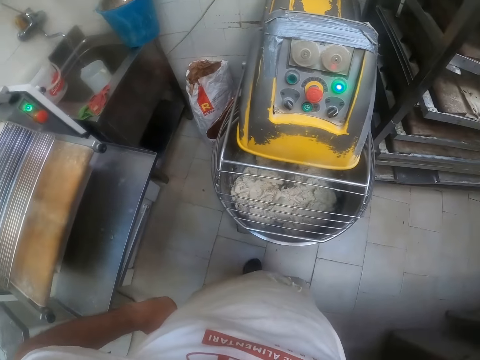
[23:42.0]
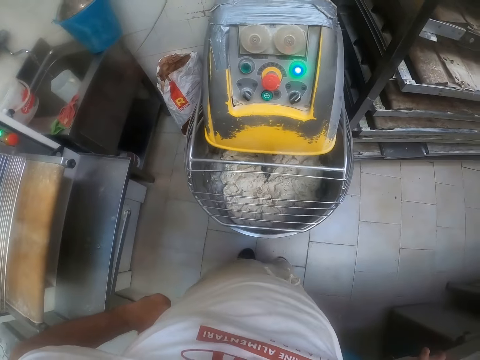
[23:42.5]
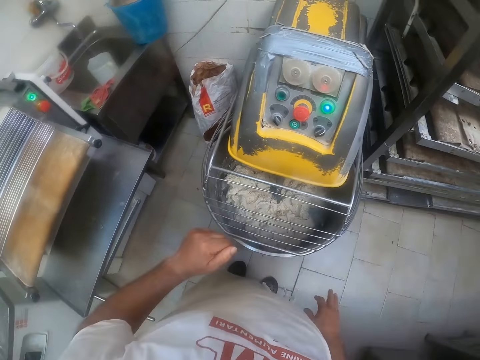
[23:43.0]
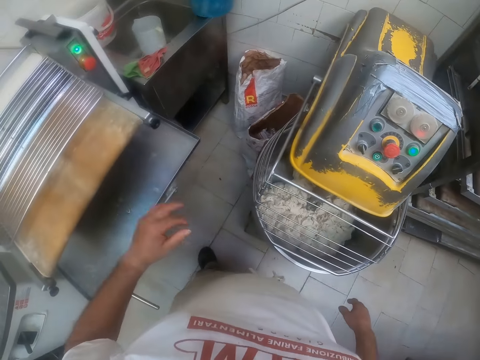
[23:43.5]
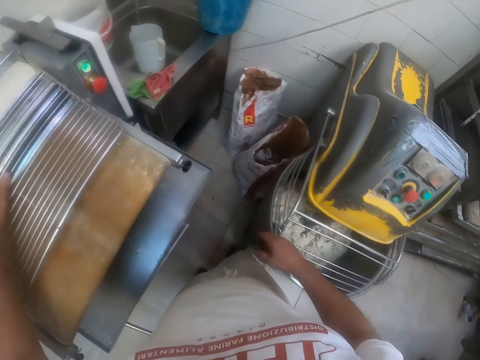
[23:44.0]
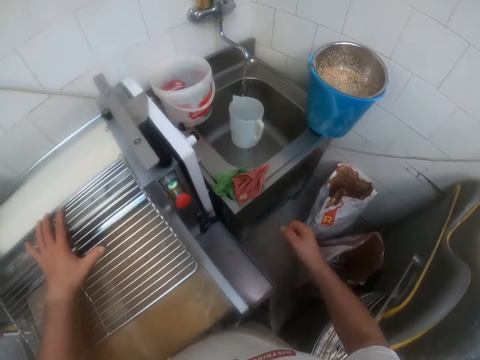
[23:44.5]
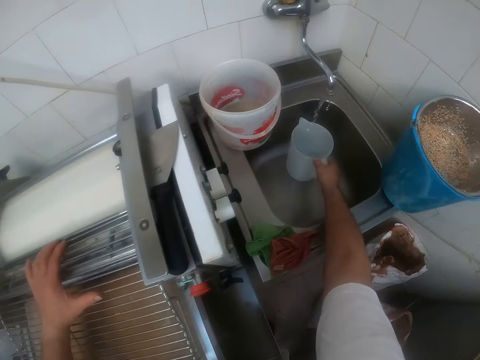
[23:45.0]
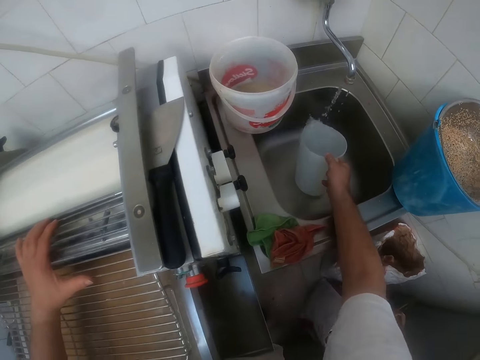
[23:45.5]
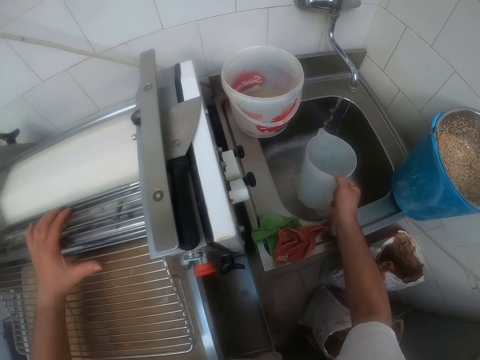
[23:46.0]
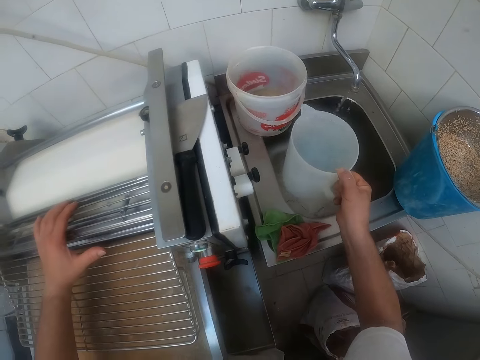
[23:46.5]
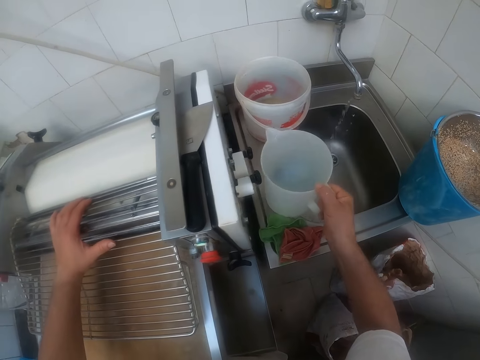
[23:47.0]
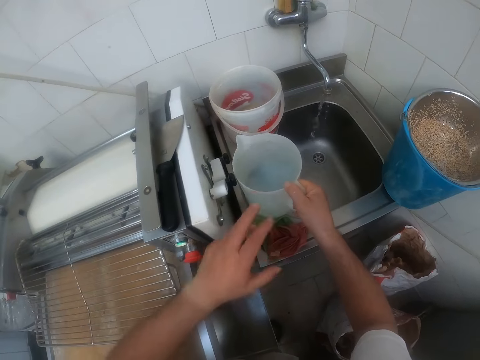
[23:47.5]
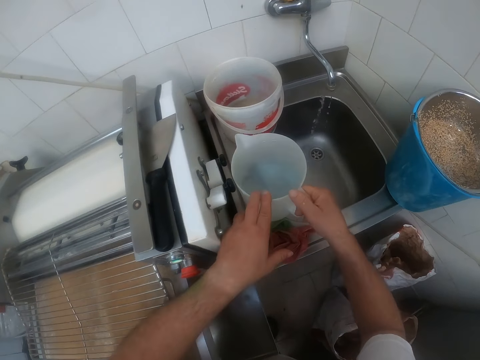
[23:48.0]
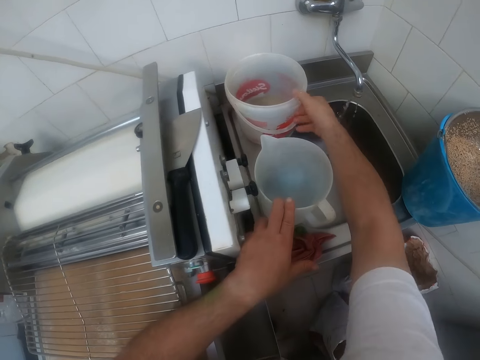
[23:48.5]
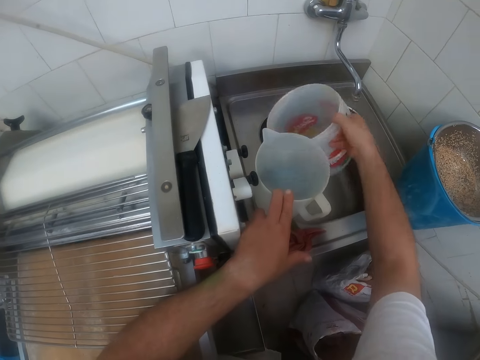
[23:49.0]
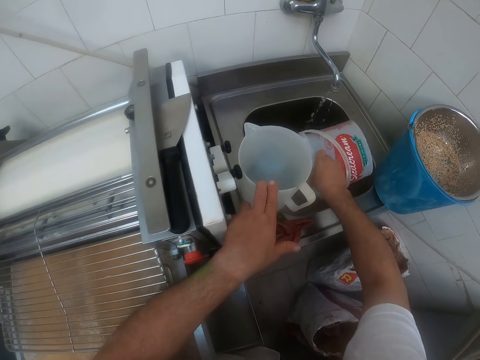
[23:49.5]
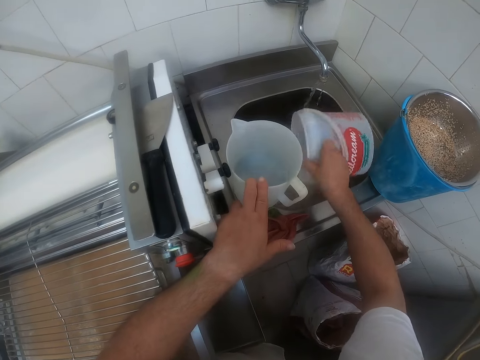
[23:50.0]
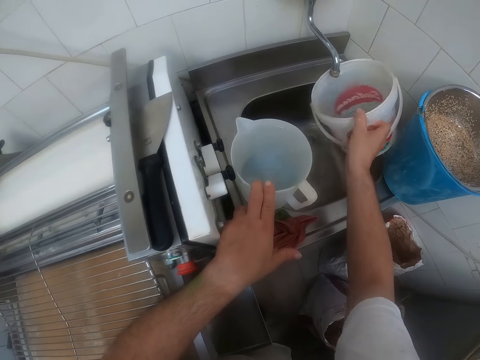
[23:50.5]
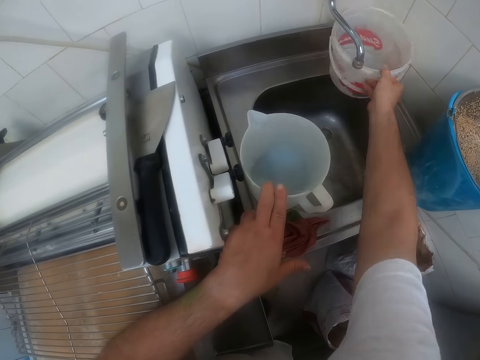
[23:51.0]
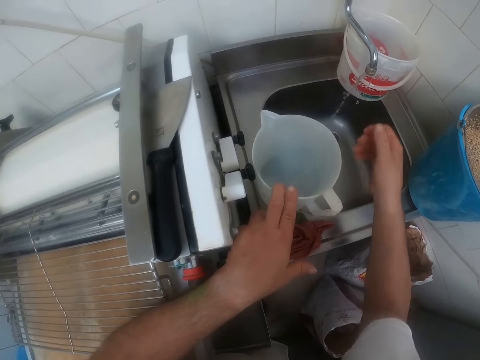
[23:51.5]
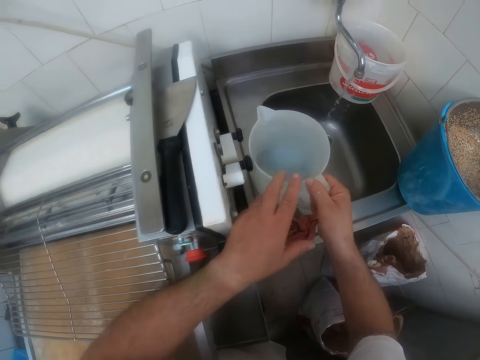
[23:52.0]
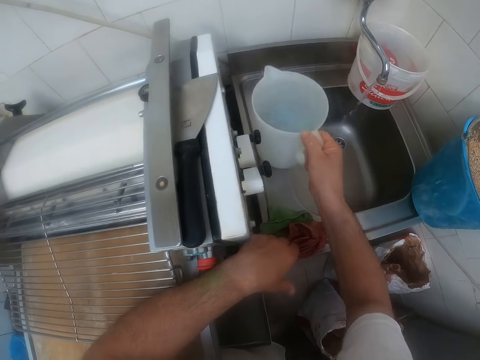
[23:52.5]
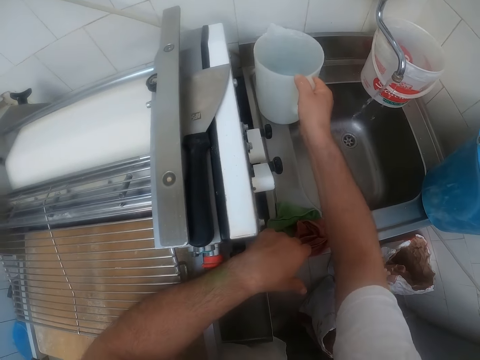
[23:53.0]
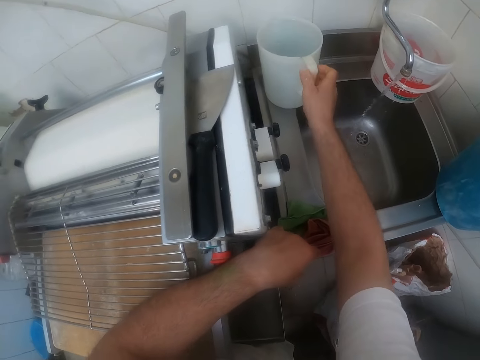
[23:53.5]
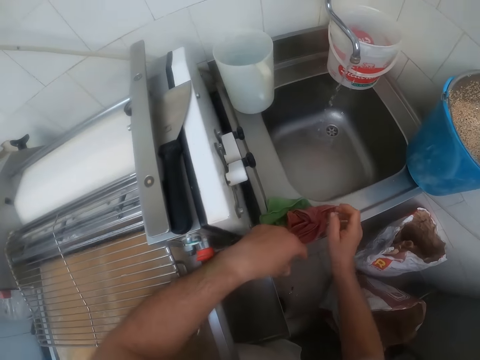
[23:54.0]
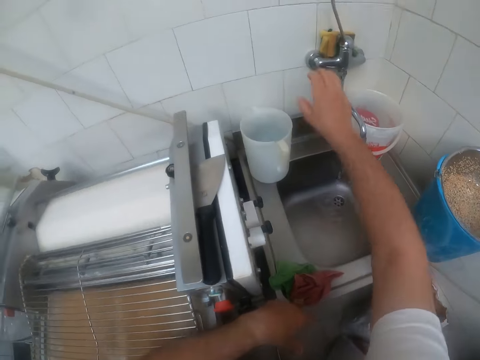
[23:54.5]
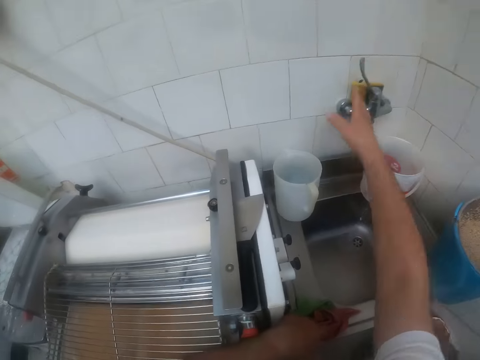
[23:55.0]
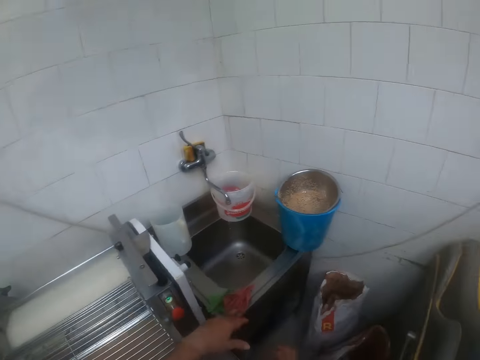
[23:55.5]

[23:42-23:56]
The camera wearer places his left hand on a dough sheeter. He picks the jug of water from the sink with his right hand. He places the jug at the top of the sink with his right hand. He places his left hand on the jug of water. He picks a bucket from the top of the sink with his right hand. He pours water from the bucket into the sink with his right hand. He drops the bucket on top of the sink with his right hand. He moves the jug of water to the edge of the sink with his right hand. He switches off the tap with his right hand.

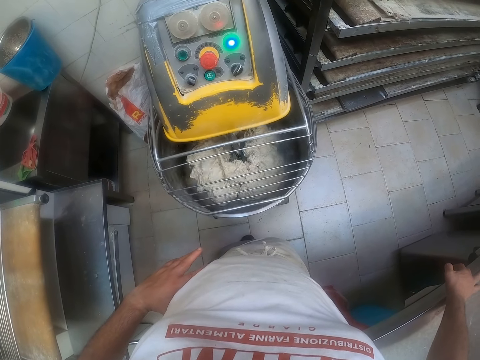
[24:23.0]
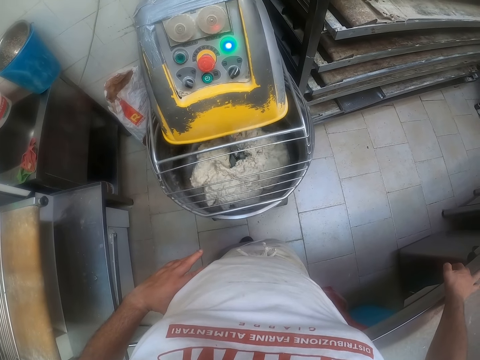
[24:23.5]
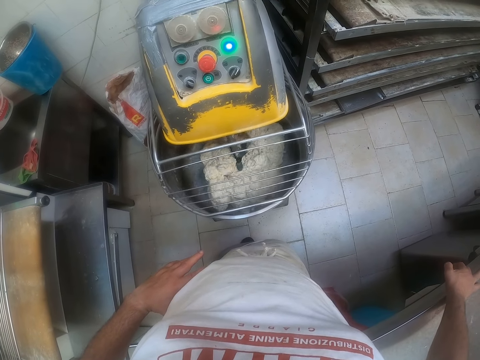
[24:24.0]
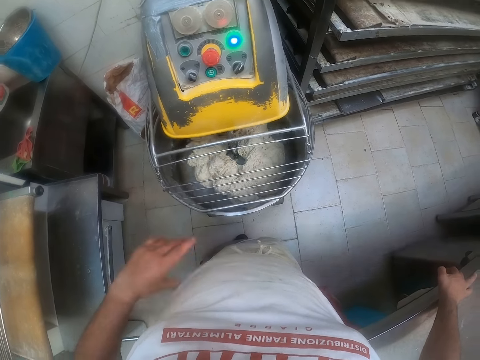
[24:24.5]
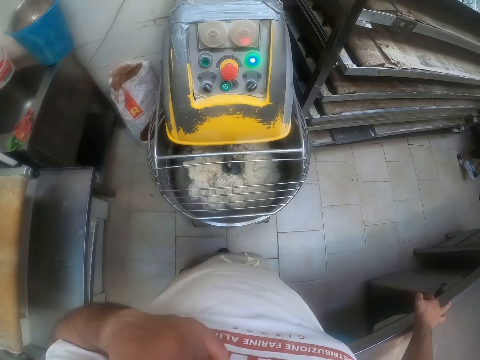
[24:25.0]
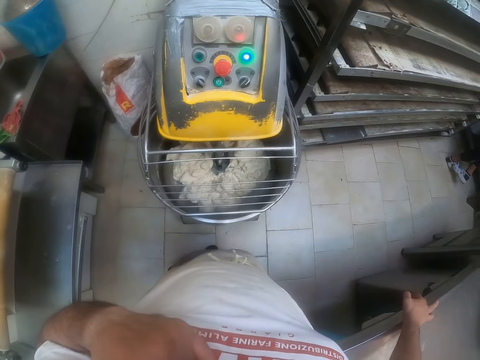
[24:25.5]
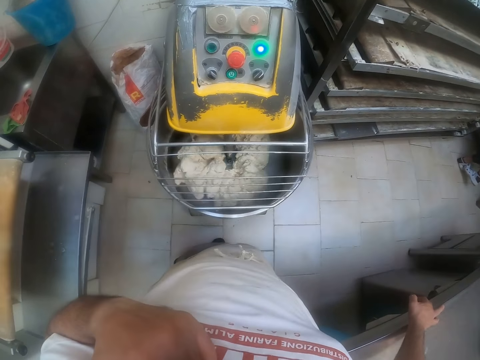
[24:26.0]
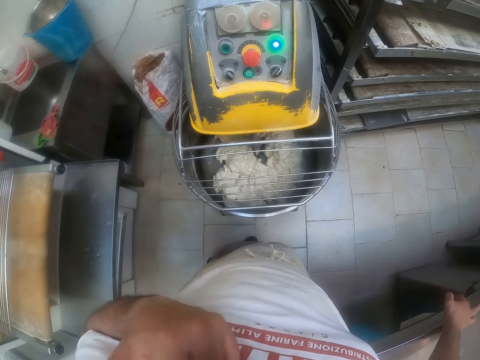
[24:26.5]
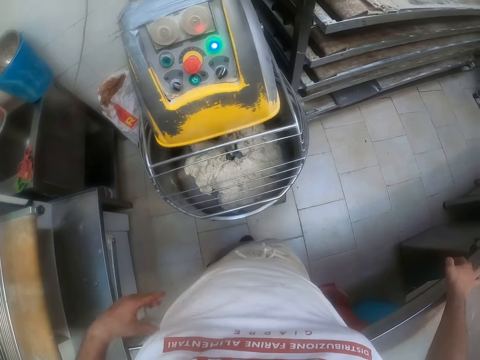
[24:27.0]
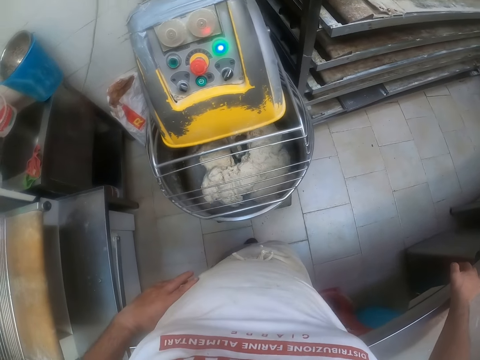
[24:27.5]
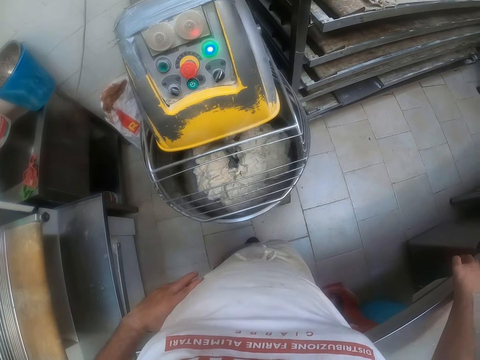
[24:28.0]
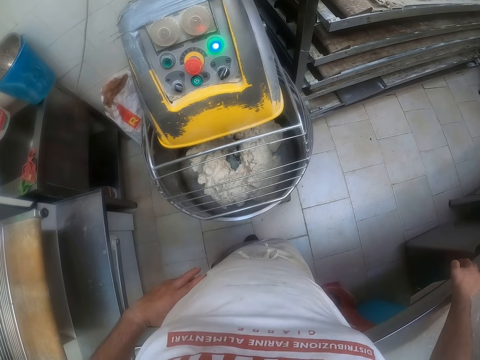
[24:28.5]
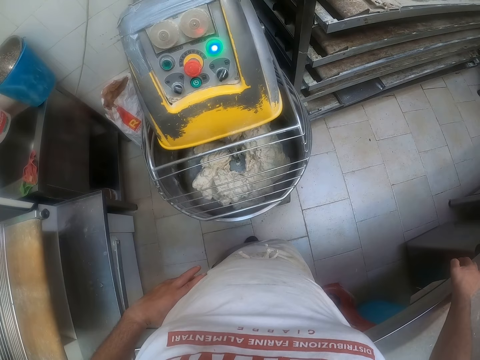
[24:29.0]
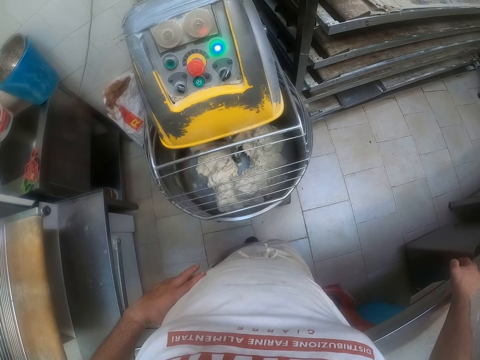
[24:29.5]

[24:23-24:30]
The camera wearer touches his face with his left hand.

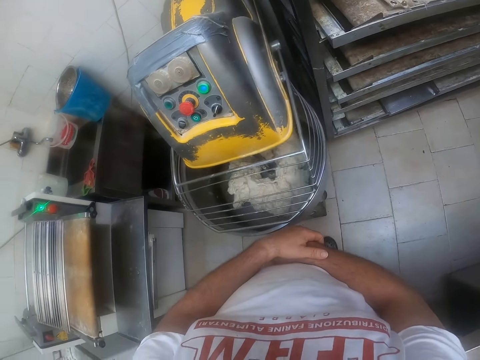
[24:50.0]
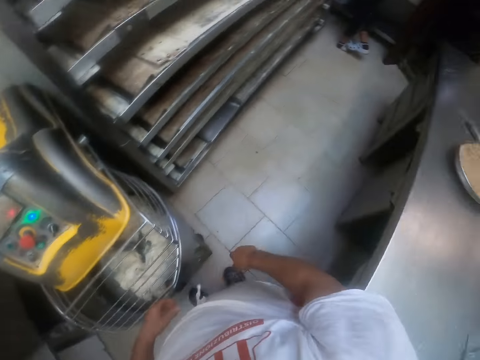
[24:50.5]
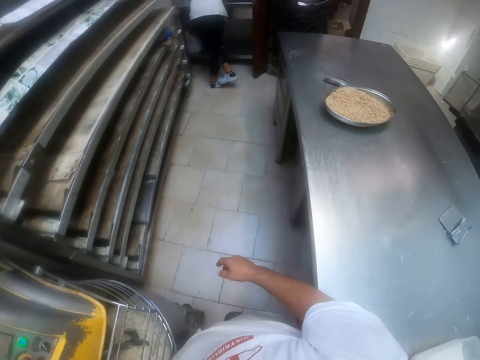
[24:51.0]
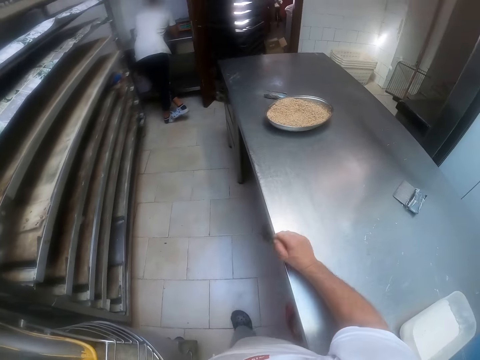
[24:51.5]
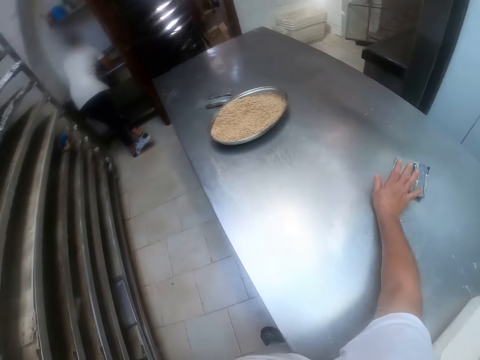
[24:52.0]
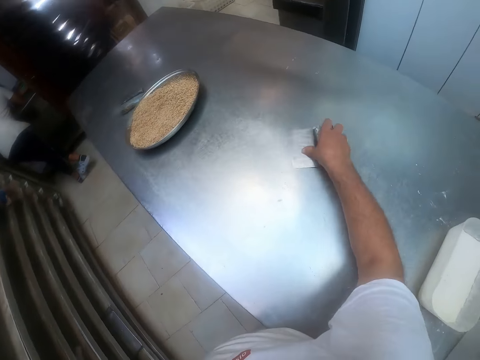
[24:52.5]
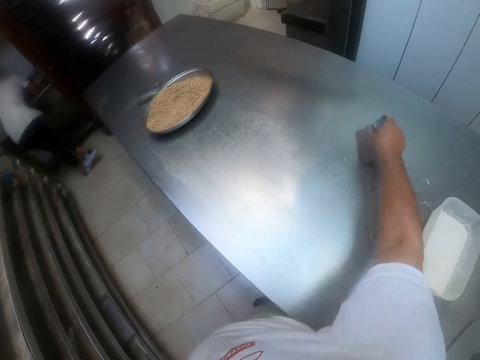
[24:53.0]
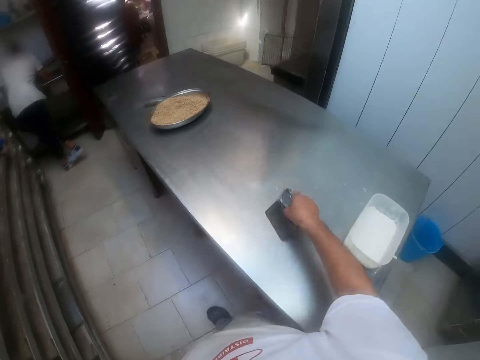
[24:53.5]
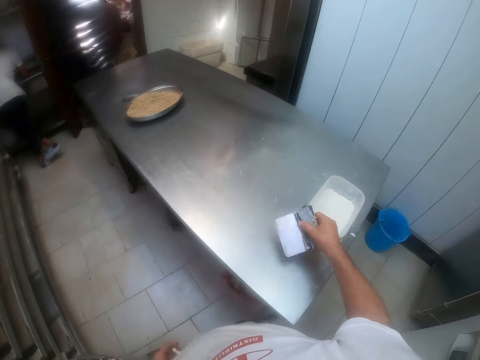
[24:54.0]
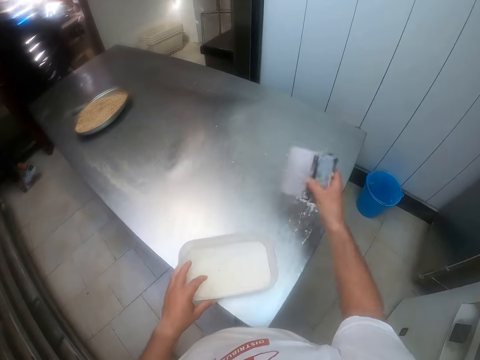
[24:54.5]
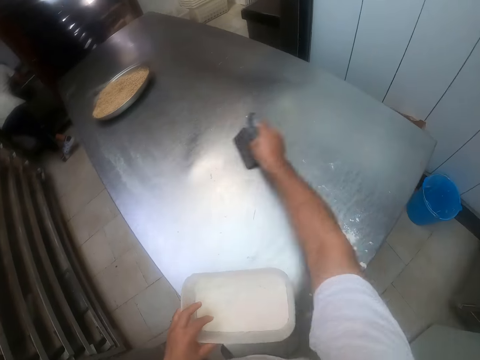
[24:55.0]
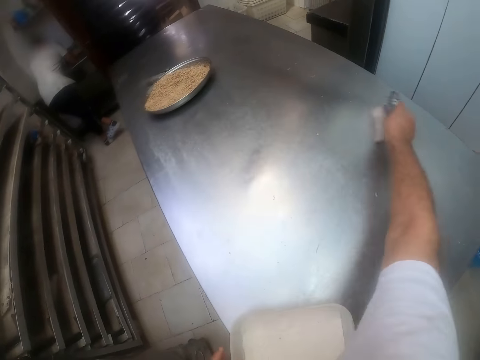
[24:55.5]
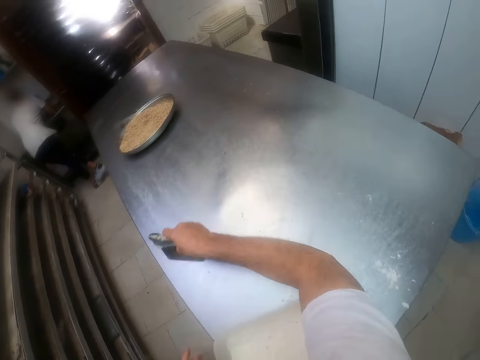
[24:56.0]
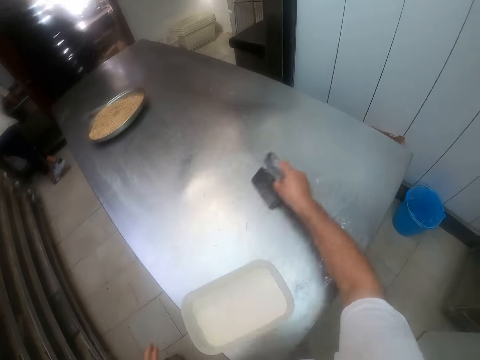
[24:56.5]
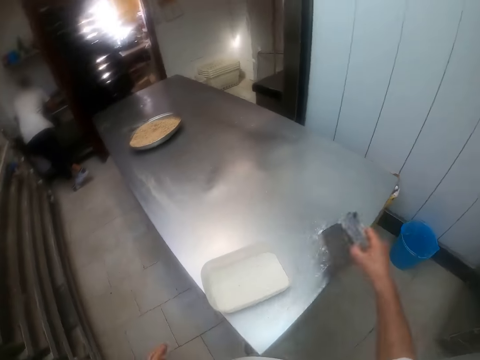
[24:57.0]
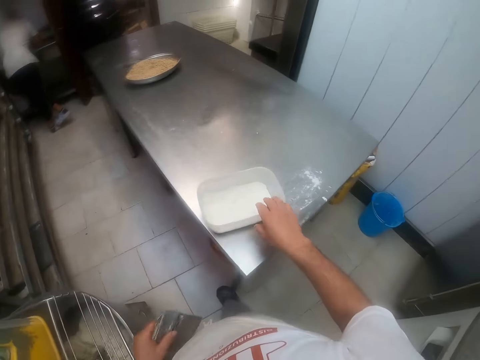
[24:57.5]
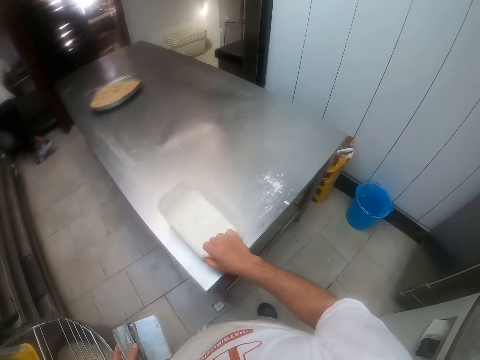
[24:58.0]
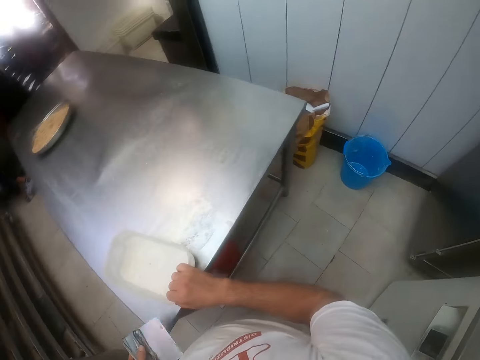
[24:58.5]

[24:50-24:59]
The camera wearer picks a dough cutter from the countertop with his right hand. He cleans the countertop with the dough cutter in his right hand. He passes a bowl of flour on the countertop with his right hand to his left hand. He cleans the countertop with the dough cutter in his right hand. He passes the dough cutter from his right hand.
